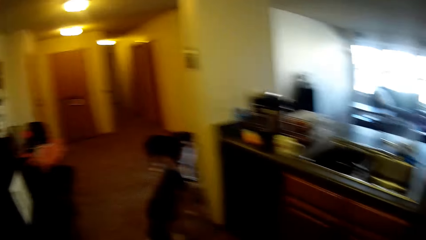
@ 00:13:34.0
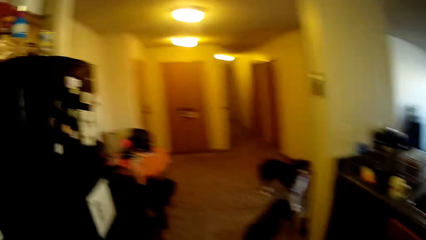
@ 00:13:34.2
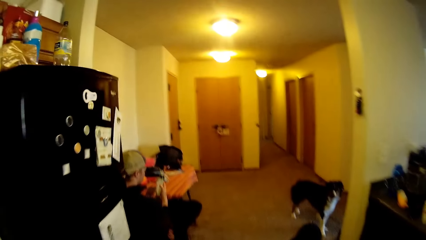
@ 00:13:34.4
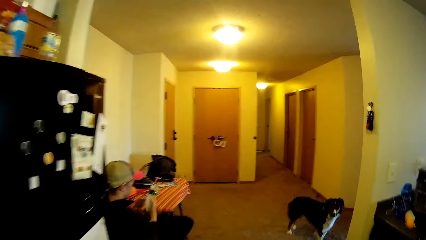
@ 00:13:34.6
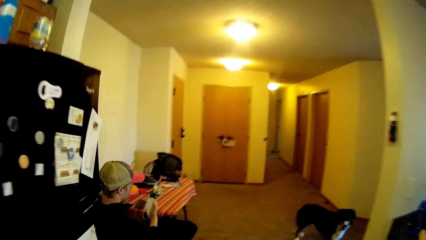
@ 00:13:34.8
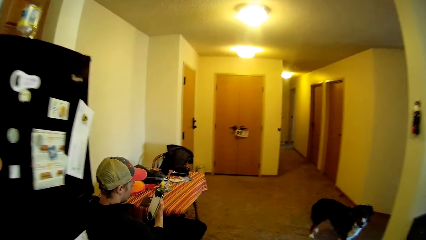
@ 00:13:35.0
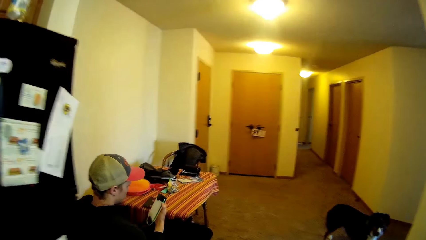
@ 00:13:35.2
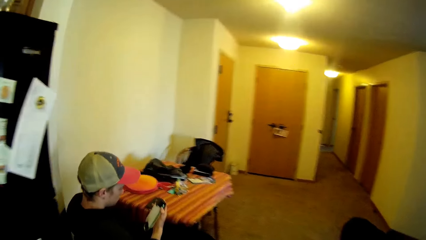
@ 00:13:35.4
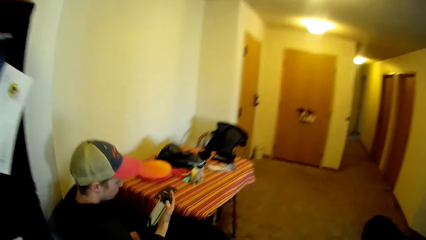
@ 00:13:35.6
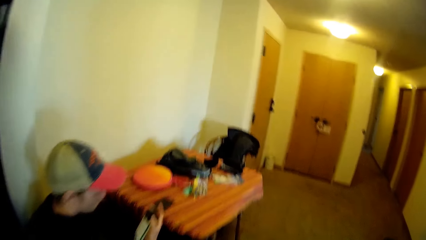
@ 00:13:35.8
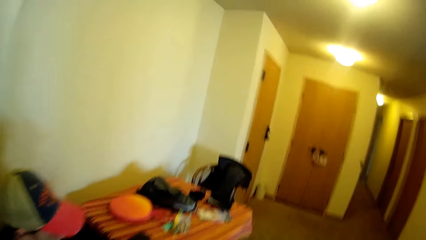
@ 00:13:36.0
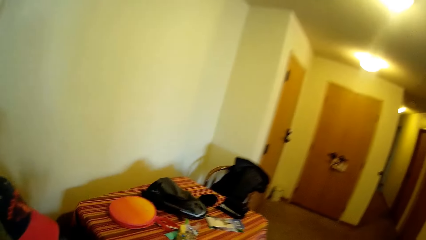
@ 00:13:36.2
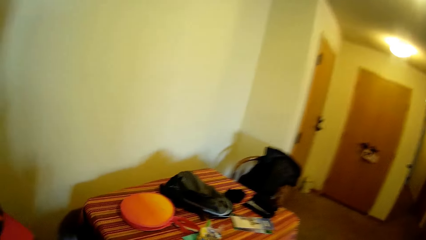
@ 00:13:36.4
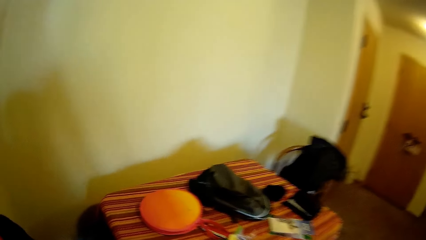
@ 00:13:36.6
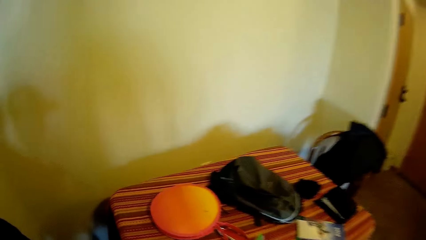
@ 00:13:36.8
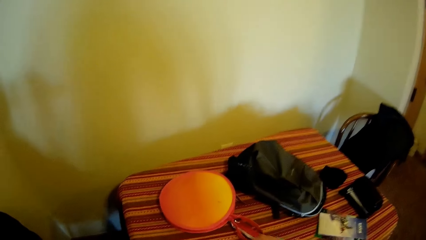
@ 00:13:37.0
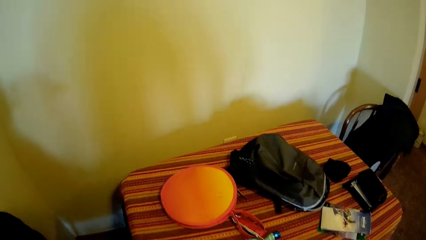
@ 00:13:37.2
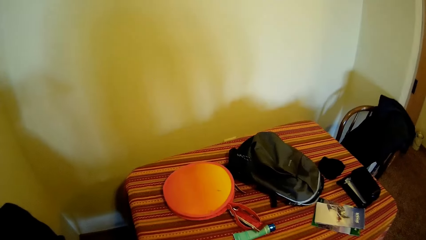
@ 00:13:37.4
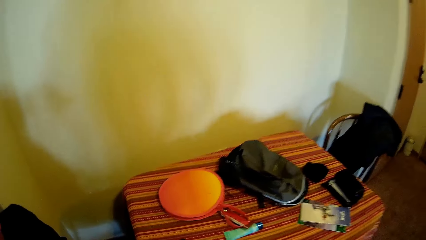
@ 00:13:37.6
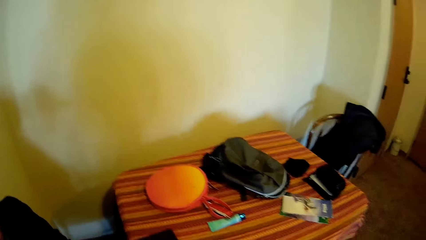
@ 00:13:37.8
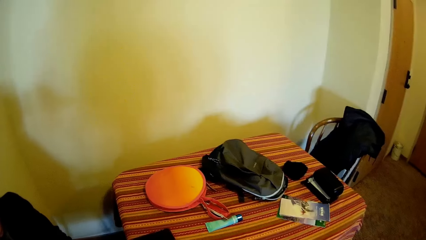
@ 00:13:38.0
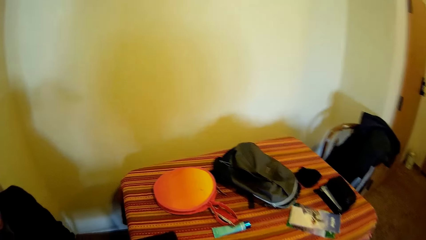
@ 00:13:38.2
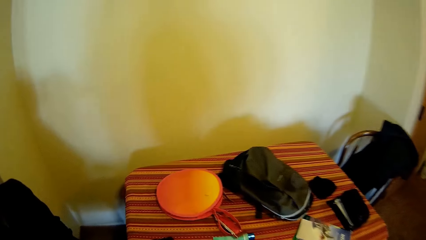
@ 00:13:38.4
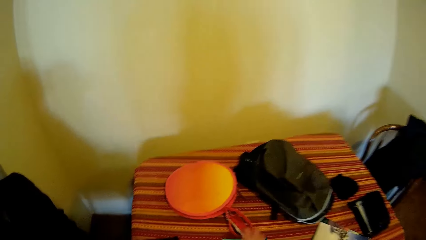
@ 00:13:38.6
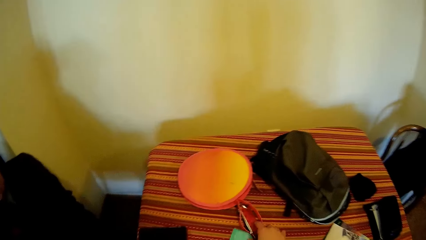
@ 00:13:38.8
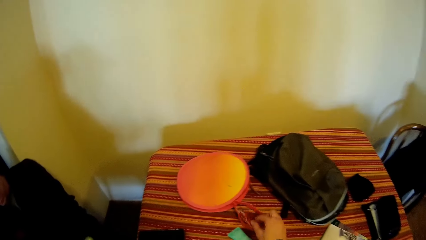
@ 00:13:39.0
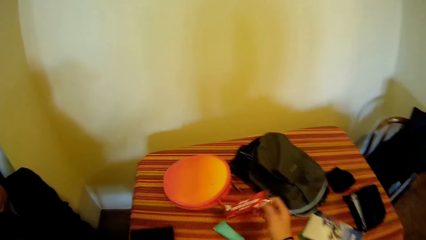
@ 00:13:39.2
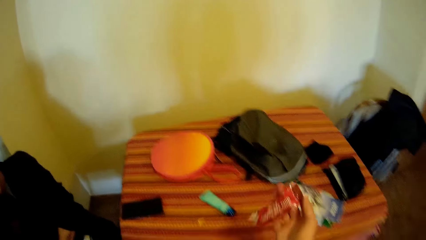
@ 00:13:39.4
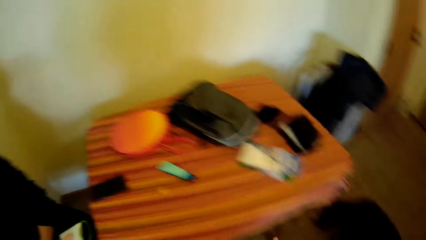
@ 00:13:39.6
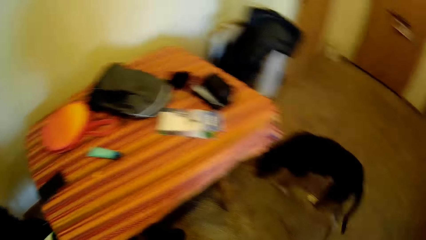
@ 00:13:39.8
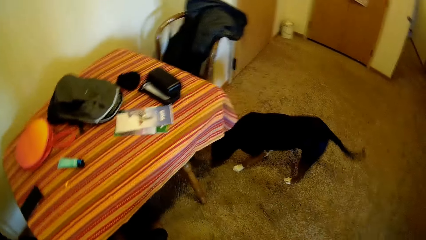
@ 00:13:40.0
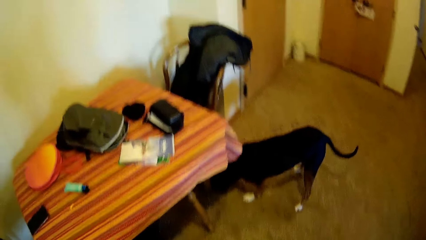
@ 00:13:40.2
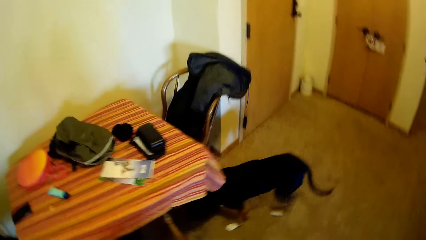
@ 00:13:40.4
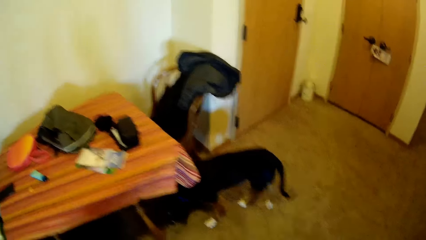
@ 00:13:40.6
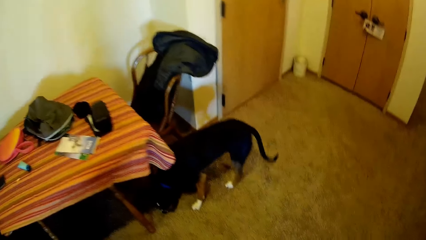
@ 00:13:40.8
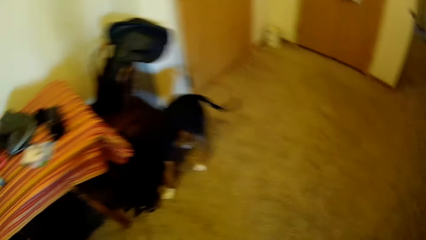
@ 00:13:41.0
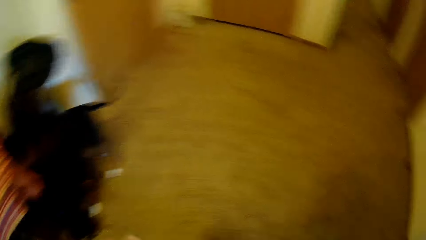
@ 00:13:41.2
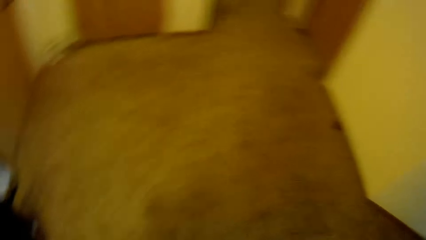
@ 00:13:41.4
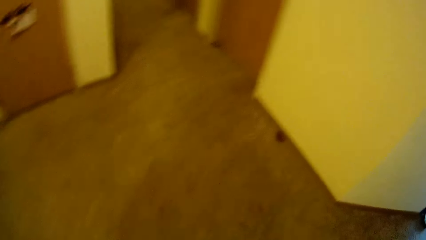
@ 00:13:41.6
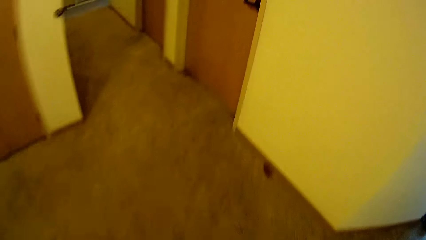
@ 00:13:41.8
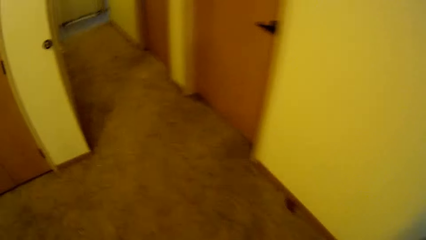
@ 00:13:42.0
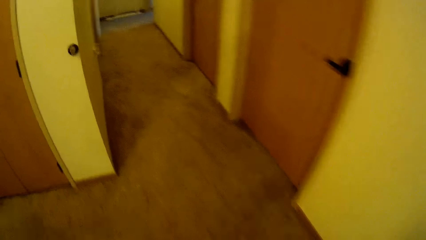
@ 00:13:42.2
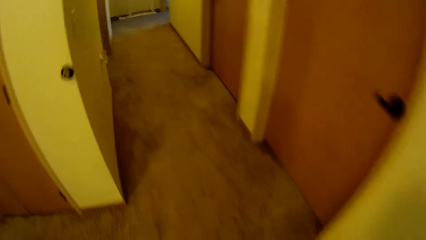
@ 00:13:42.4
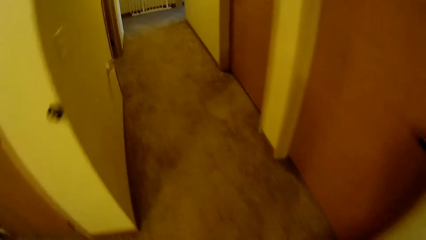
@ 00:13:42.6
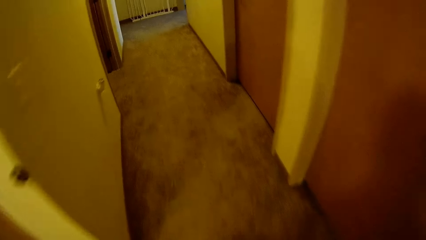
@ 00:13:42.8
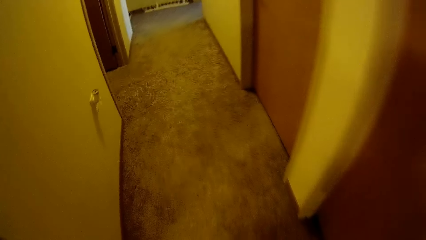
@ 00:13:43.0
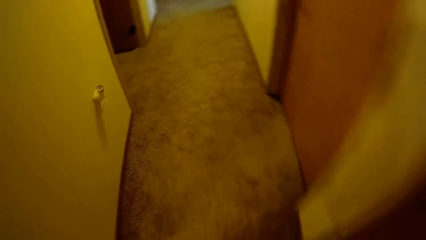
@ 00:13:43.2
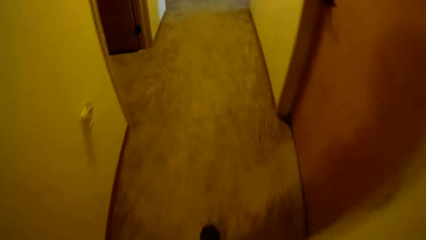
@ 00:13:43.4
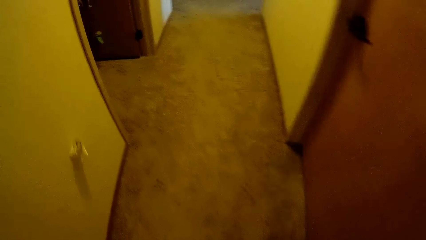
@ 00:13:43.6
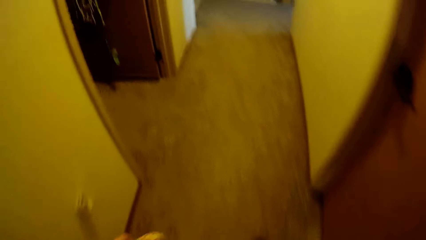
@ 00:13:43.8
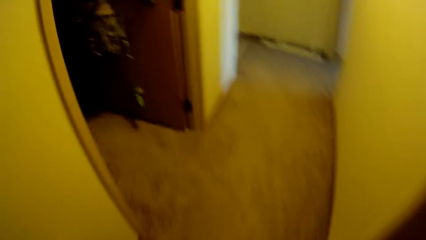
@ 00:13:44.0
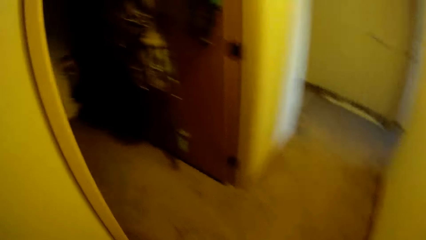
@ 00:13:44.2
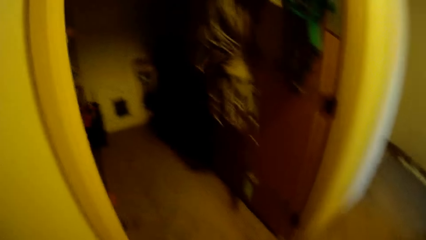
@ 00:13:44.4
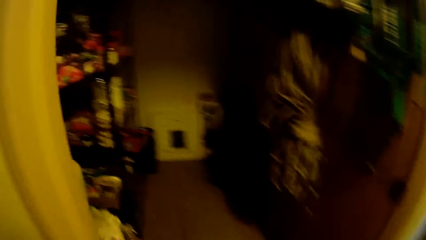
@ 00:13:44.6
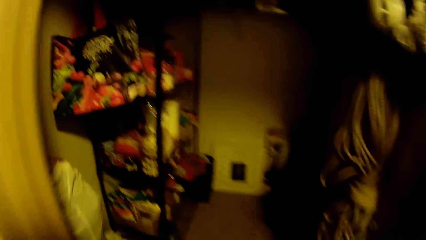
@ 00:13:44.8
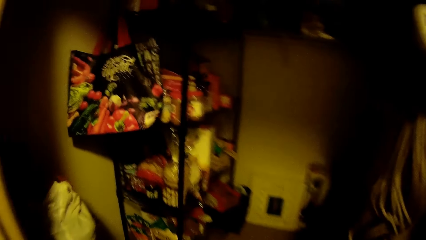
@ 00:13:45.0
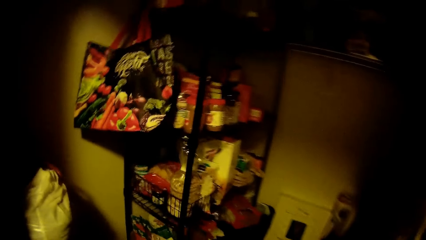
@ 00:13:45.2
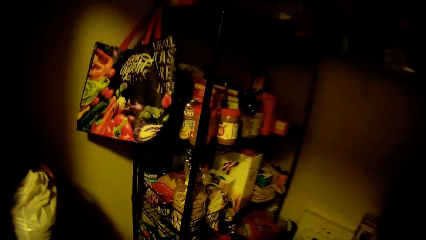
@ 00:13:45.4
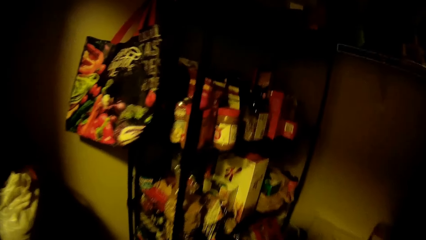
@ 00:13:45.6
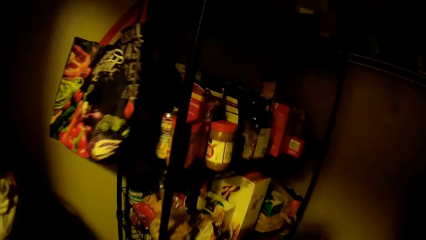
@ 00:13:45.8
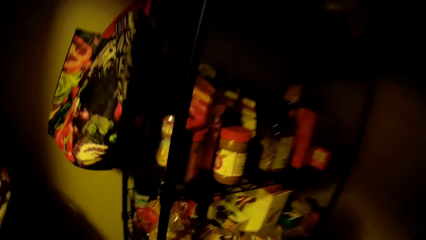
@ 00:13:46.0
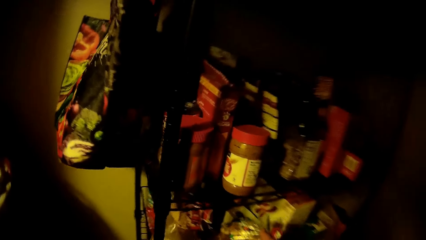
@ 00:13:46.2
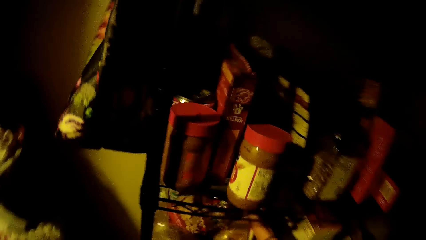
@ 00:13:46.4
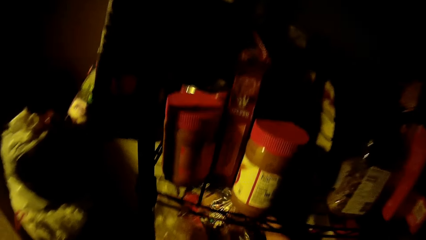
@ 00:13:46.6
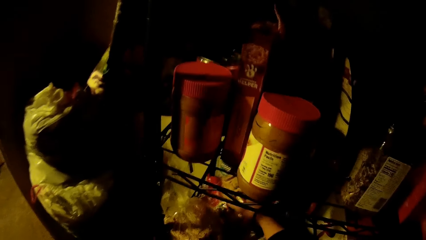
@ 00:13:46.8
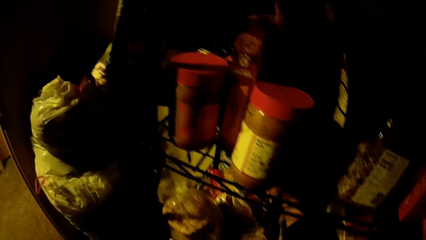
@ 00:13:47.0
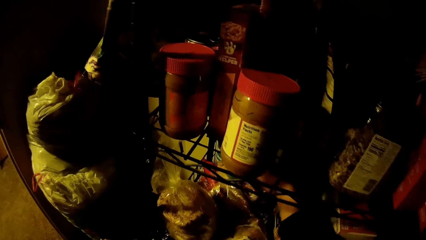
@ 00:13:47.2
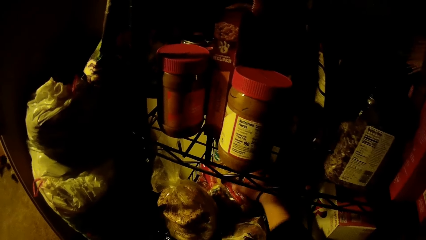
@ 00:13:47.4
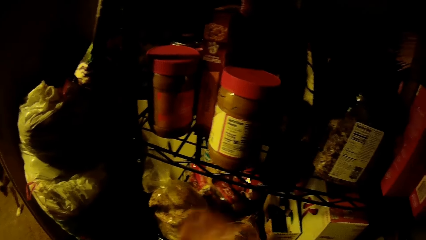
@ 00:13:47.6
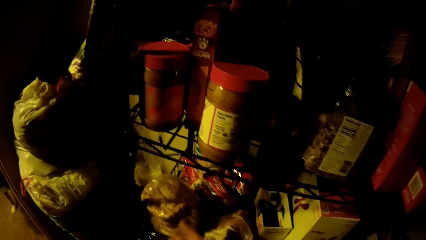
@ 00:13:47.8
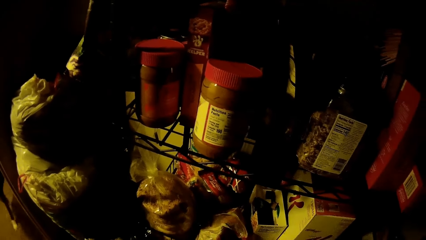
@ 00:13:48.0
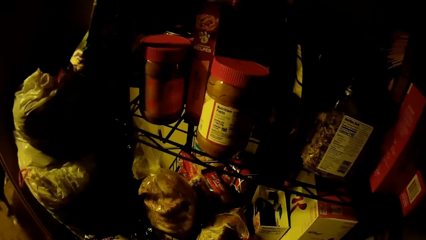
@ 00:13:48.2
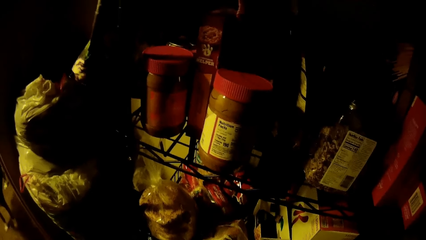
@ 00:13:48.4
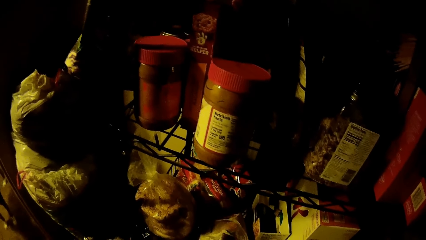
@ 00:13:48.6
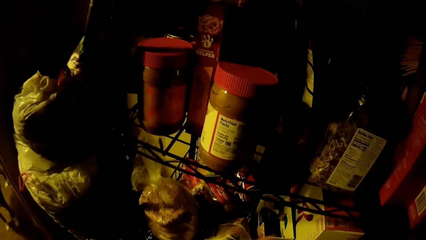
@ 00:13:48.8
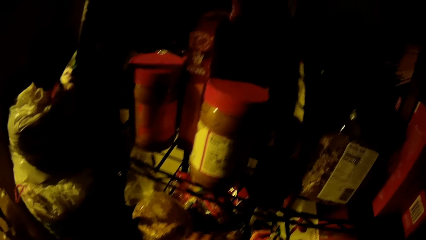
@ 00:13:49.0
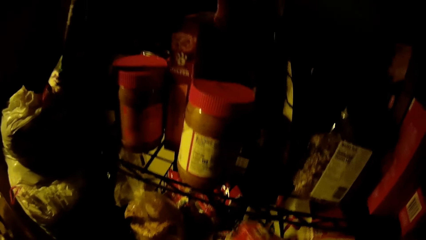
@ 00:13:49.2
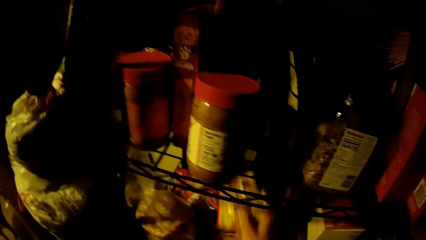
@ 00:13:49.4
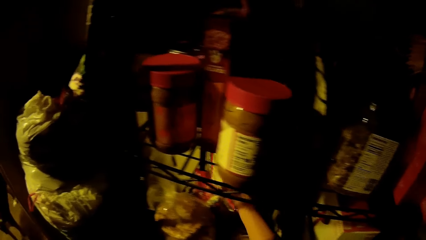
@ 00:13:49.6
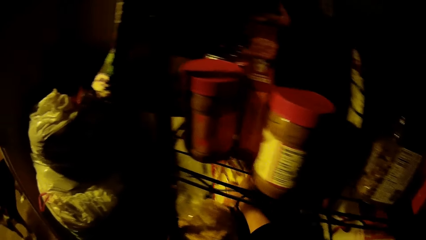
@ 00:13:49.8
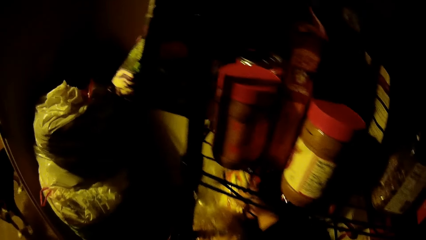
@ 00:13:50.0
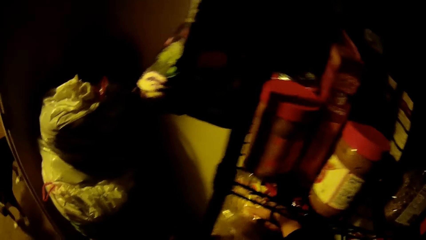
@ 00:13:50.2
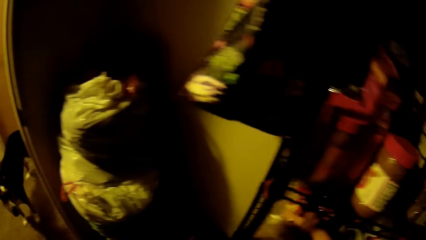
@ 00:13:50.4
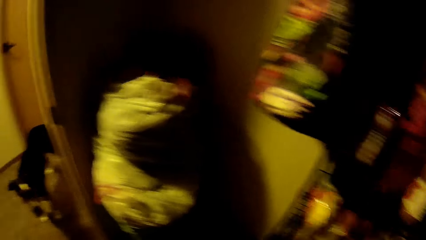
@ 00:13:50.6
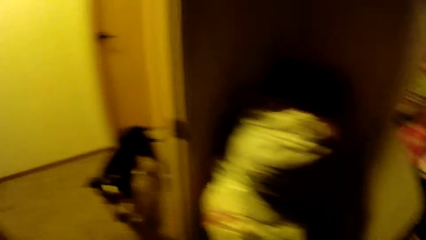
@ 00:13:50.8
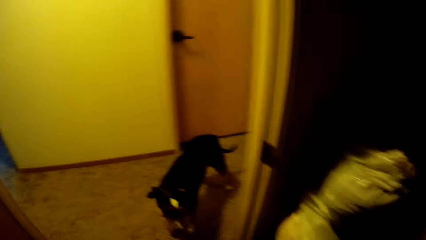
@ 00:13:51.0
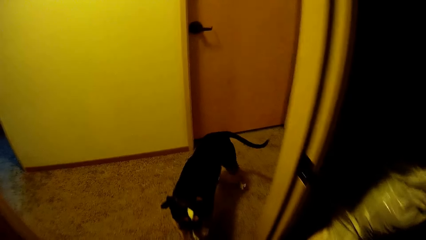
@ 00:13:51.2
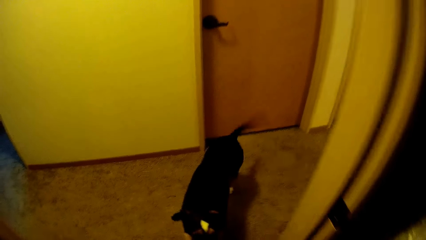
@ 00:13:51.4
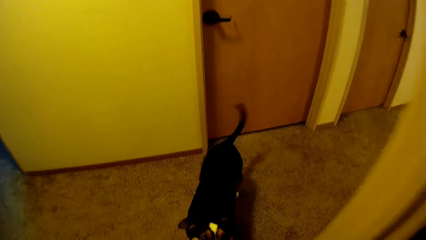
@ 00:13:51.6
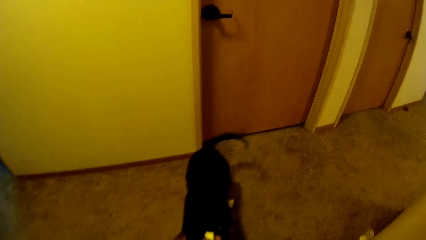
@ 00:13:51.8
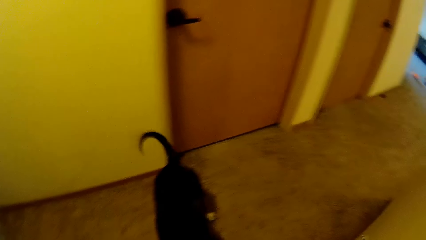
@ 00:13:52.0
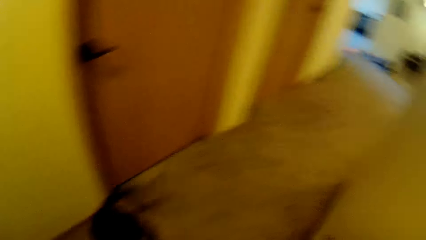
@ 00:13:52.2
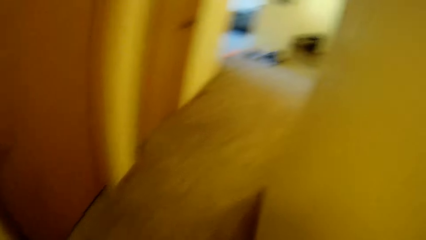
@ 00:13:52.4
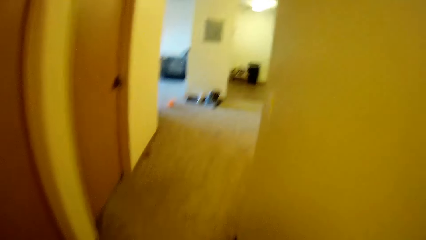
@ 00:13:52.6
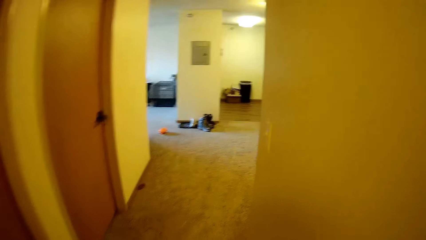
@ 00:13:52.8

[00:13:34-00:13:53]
The camera wearer walks toward the table. They pick snacks from the table. They look at the table. They walk to the food store. They place the snacks on the shelf. They put the snacks on the shelf in the store room. They sort the snacks on the shelf. They walk around a room.
